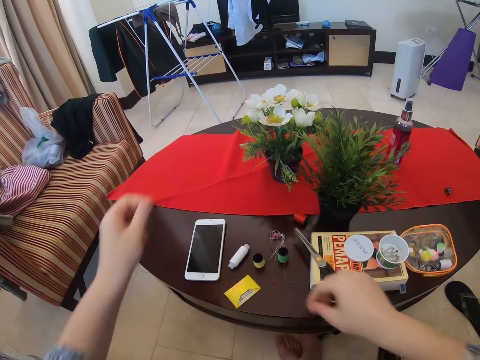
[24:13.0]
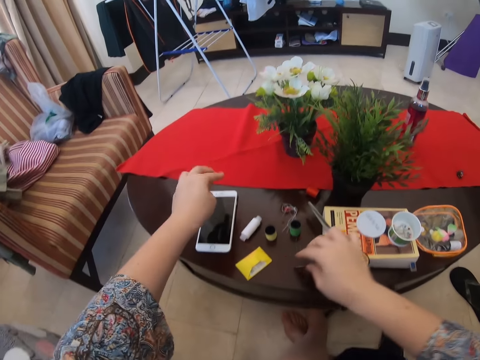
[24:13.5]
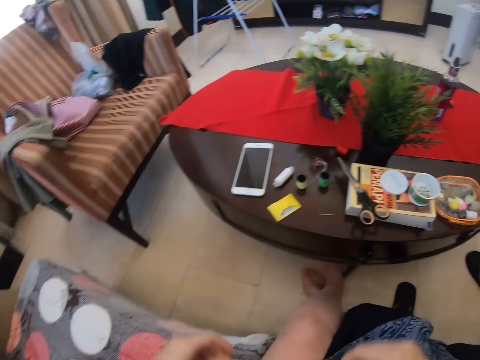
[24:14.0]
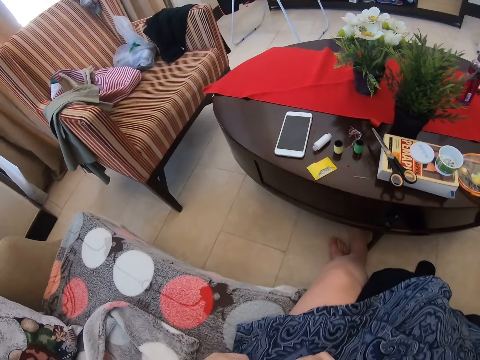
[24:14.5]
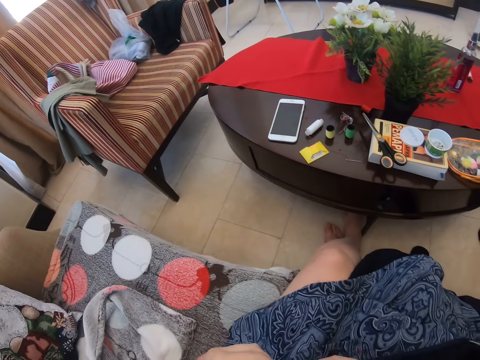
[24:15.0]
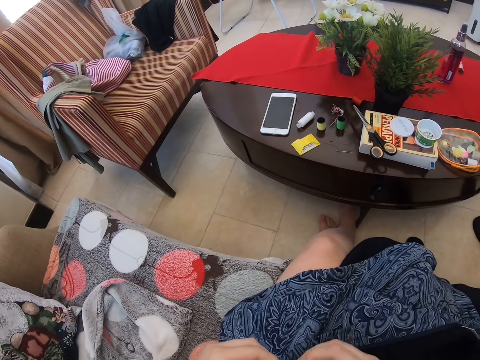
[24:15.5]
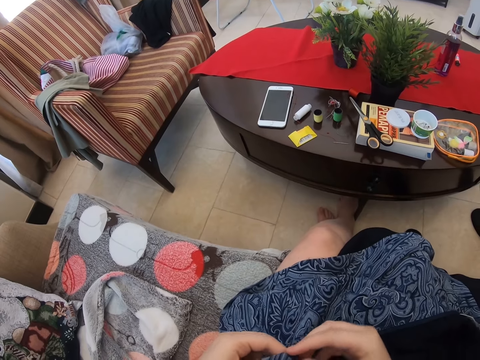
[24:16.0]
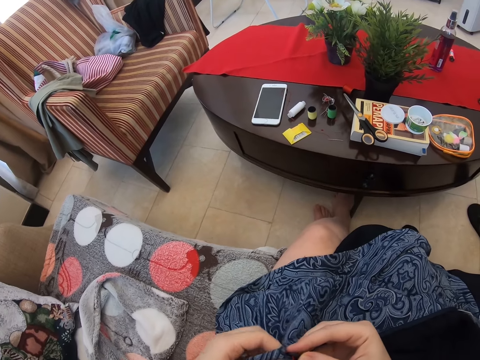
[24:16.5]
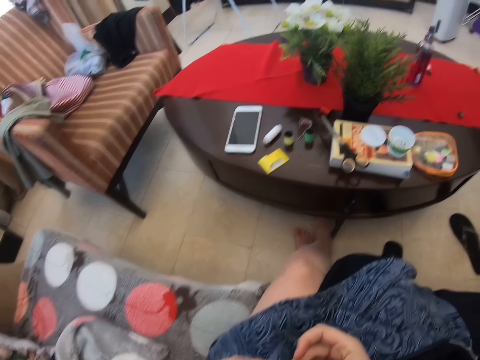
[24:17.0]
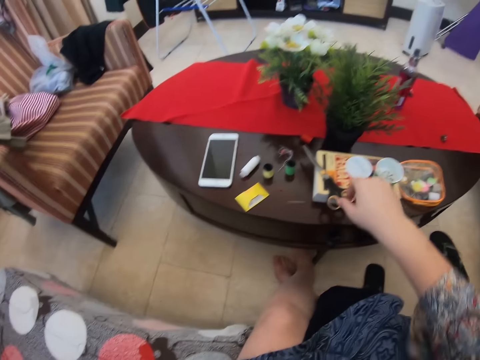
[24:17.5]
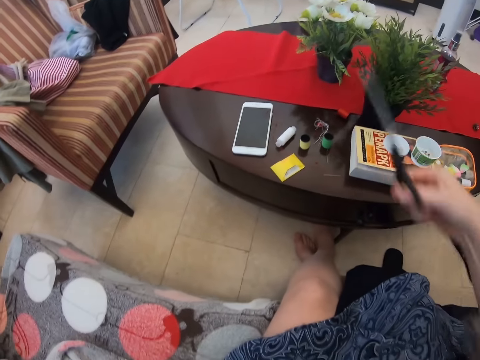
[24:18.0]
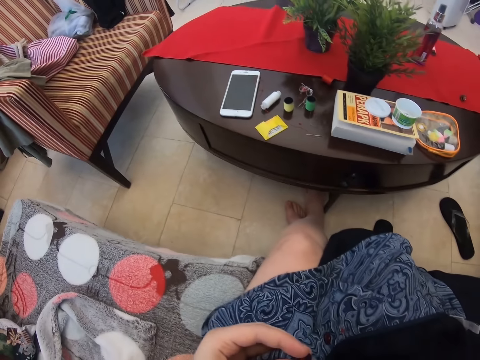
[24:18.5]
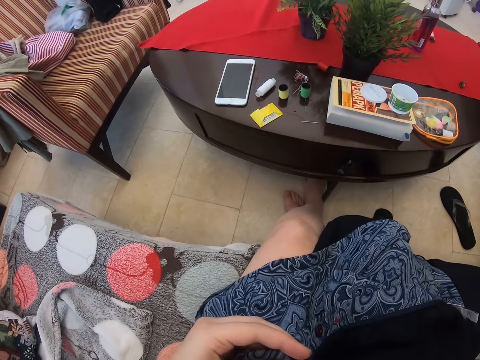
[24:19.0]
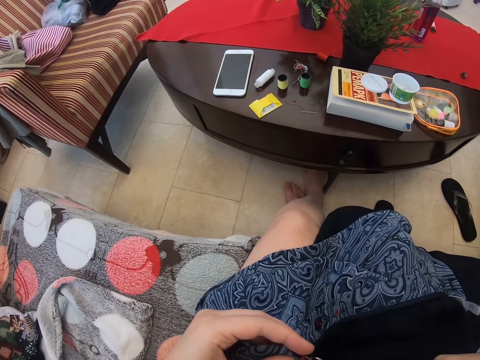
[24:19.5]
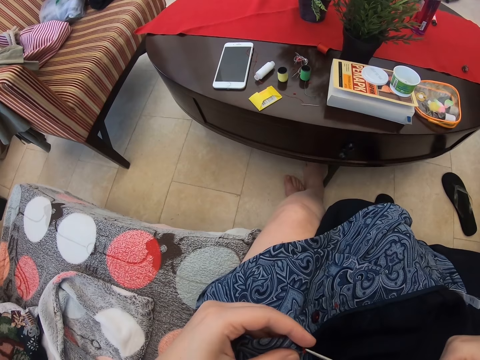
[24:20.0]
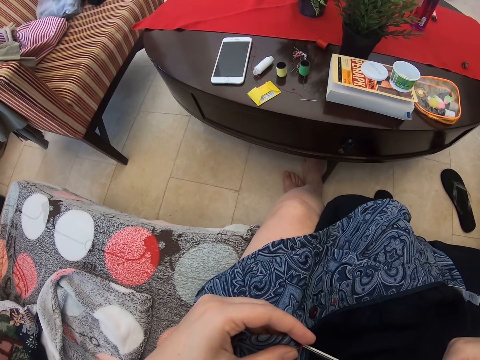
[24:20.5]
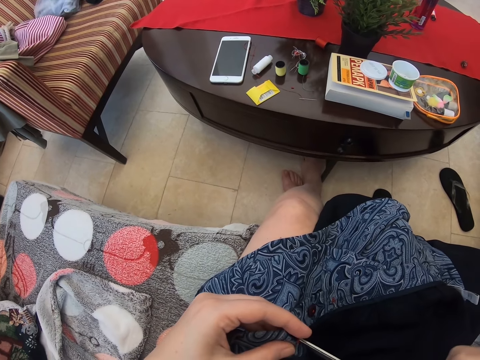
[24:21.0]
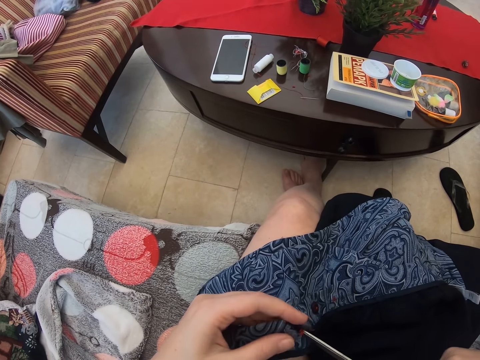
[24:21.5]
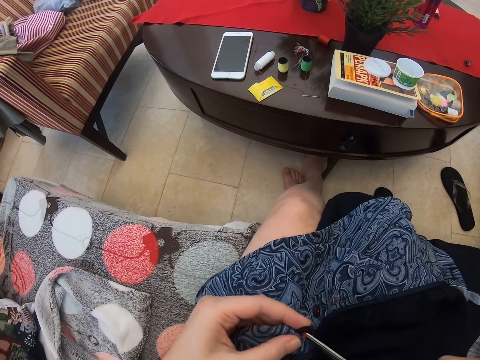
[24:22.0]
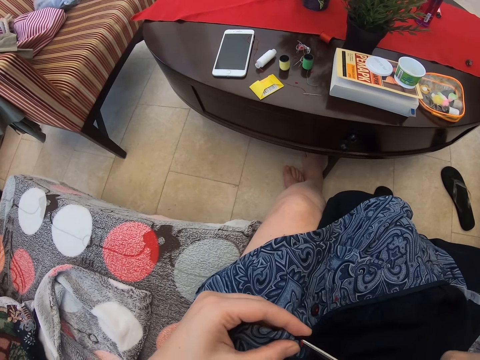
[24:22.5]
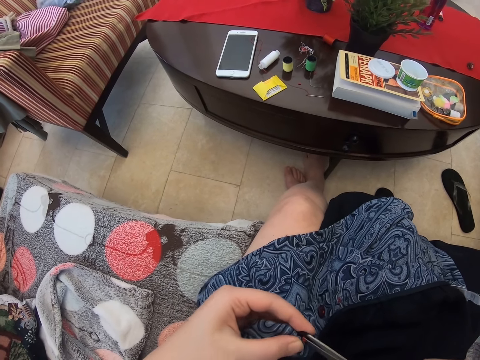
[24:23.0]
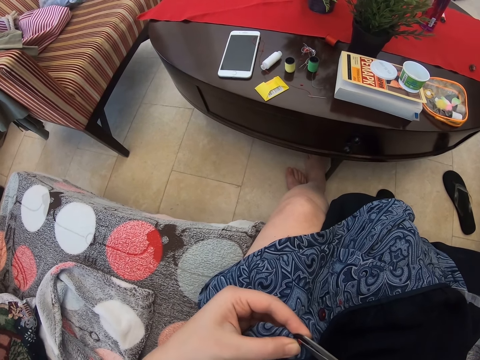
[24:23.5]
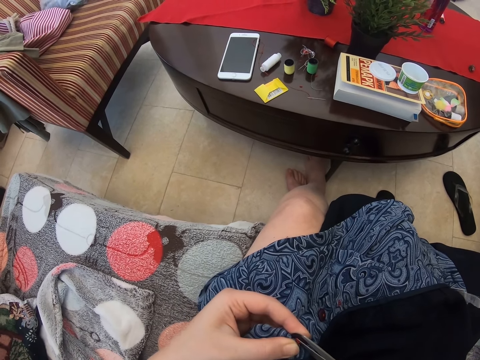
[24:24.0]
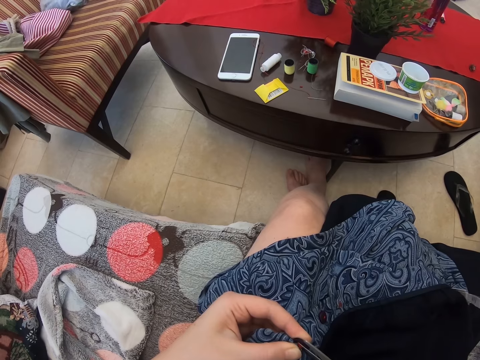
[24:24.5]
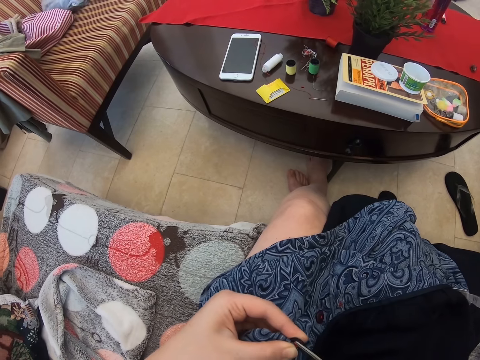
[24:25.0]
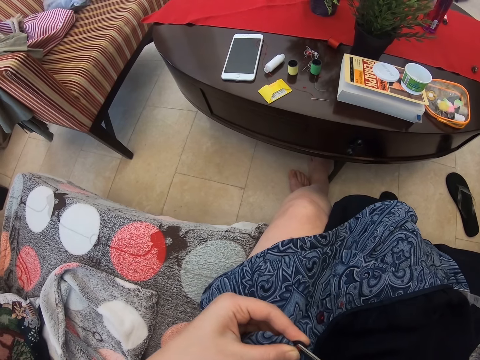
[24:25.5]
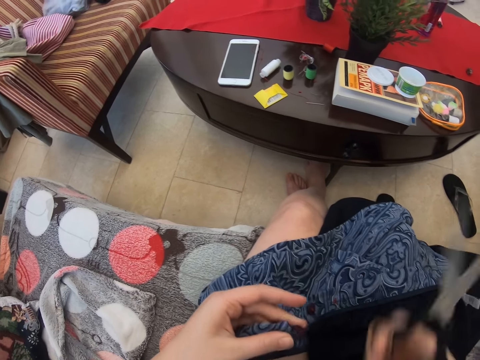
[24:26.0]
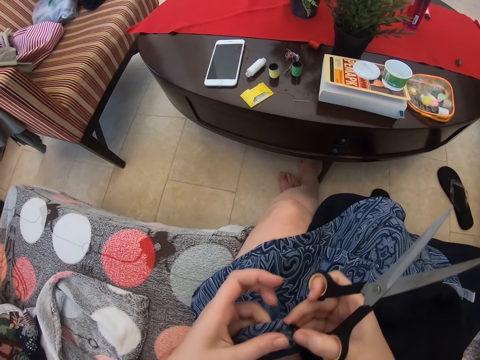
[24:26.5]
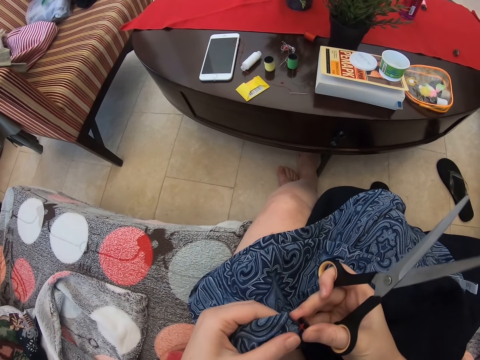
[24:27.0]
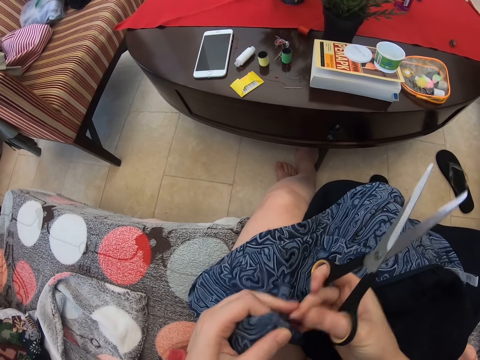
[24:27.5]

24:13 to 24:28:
The camera wearer puts a needle on the table. They put down the thread. They touch the button on the cloth. They take the scissors. They cut the thread.

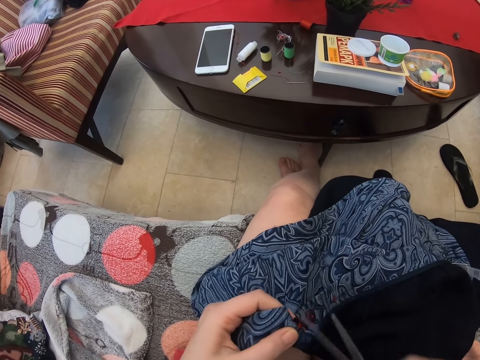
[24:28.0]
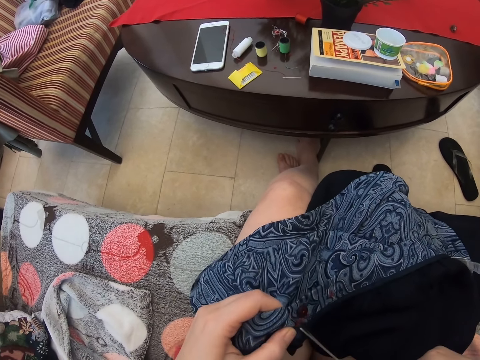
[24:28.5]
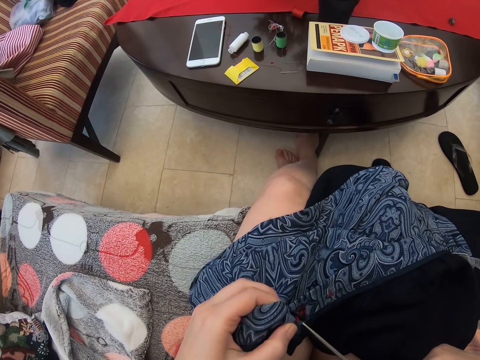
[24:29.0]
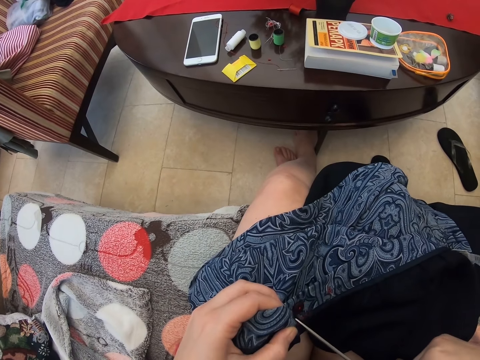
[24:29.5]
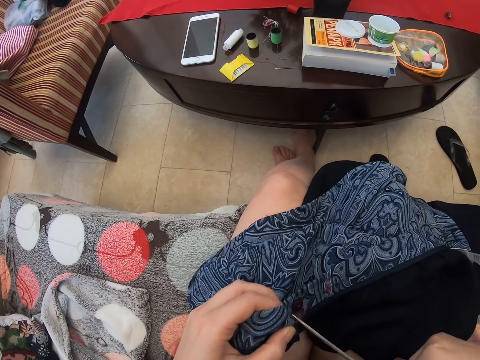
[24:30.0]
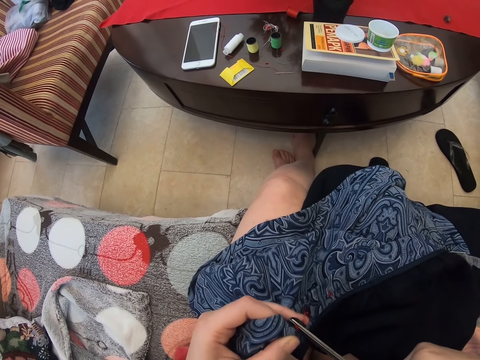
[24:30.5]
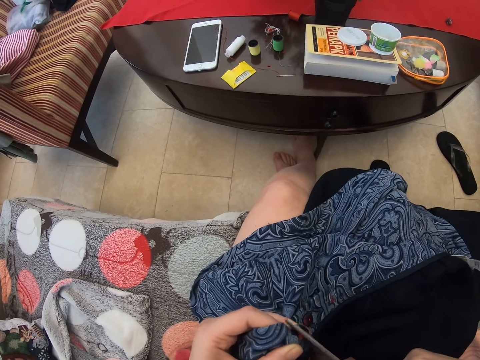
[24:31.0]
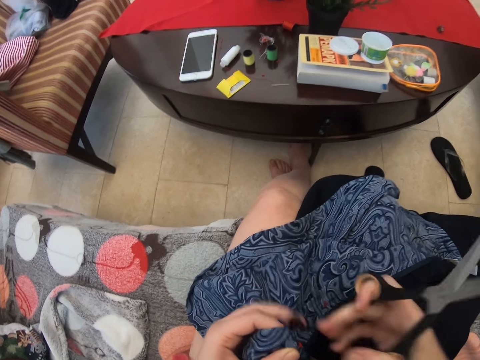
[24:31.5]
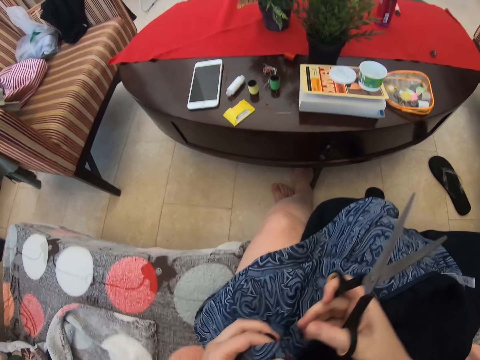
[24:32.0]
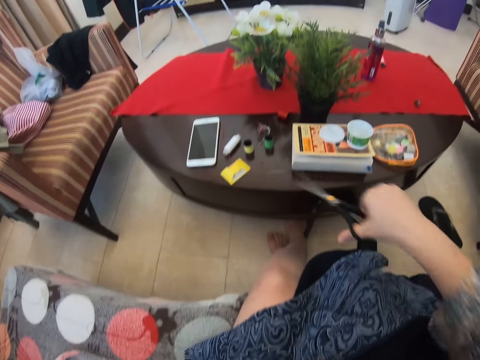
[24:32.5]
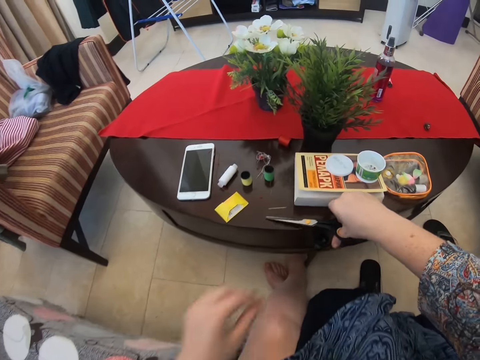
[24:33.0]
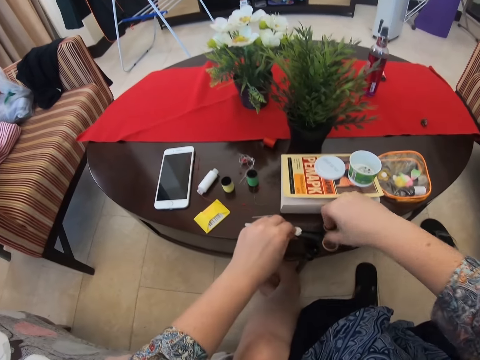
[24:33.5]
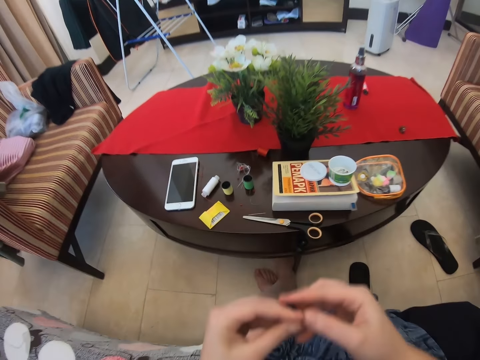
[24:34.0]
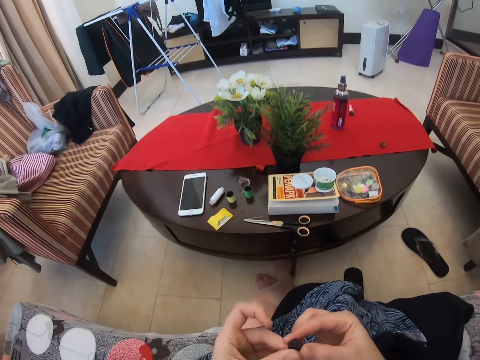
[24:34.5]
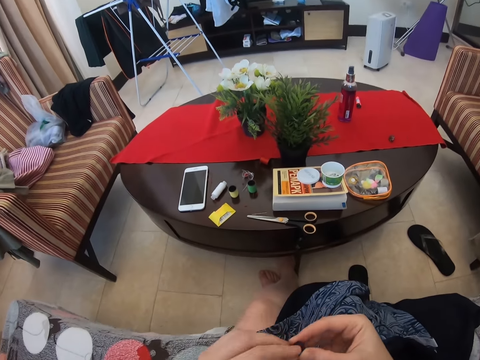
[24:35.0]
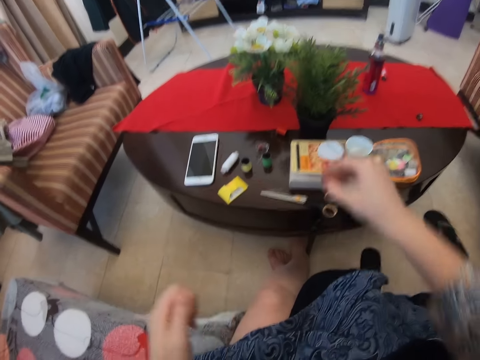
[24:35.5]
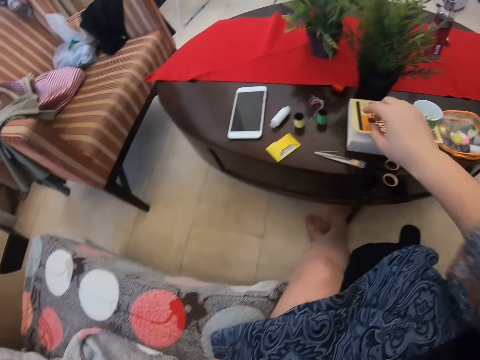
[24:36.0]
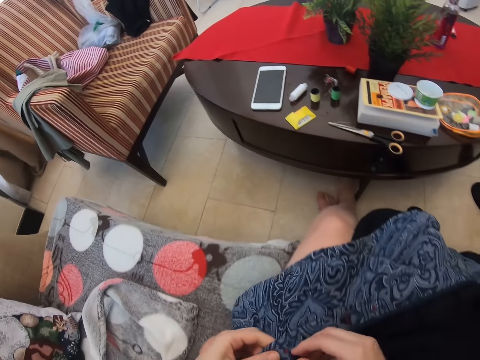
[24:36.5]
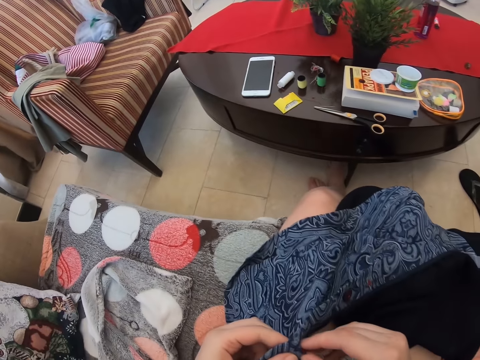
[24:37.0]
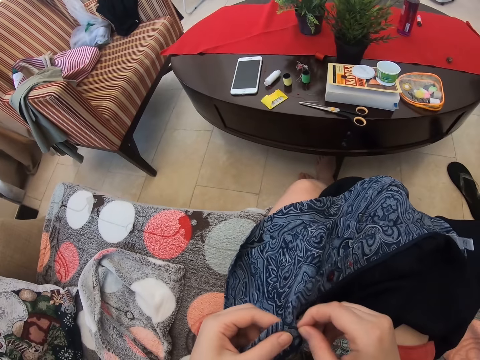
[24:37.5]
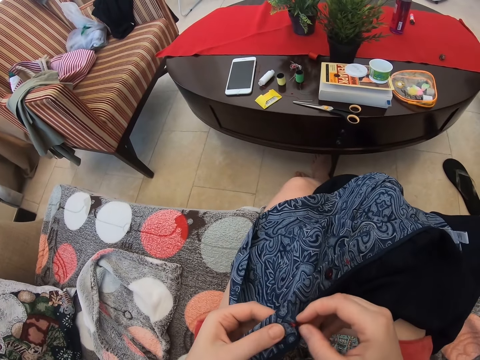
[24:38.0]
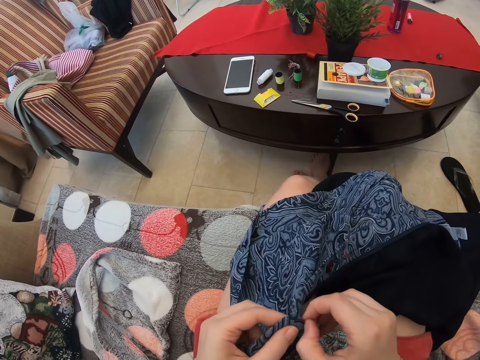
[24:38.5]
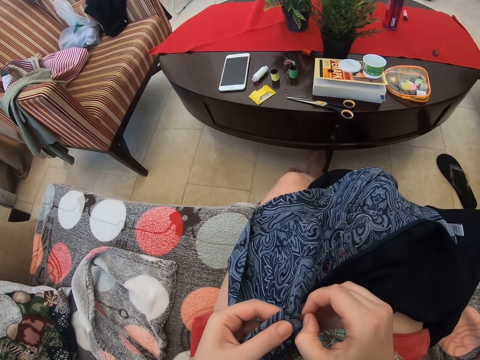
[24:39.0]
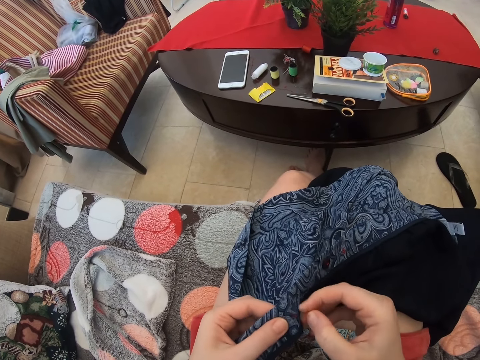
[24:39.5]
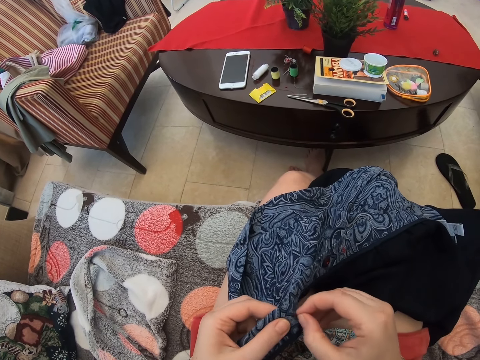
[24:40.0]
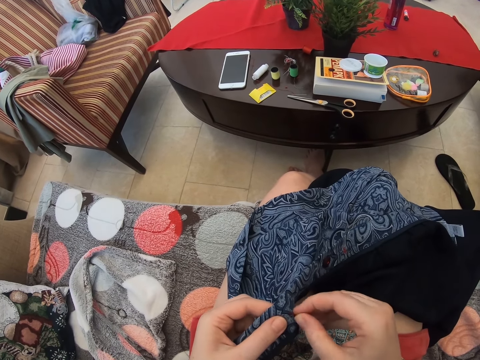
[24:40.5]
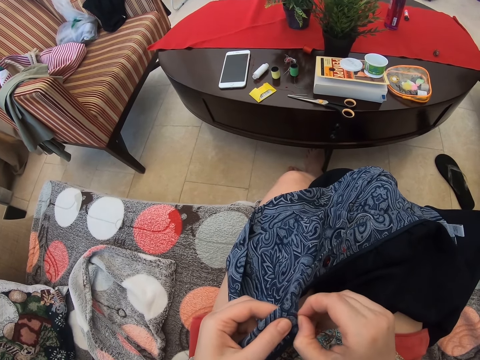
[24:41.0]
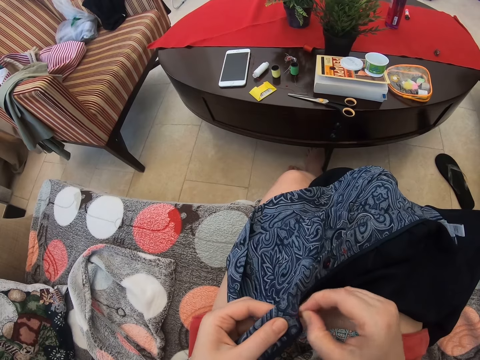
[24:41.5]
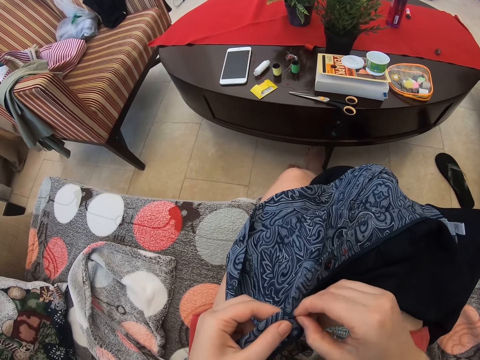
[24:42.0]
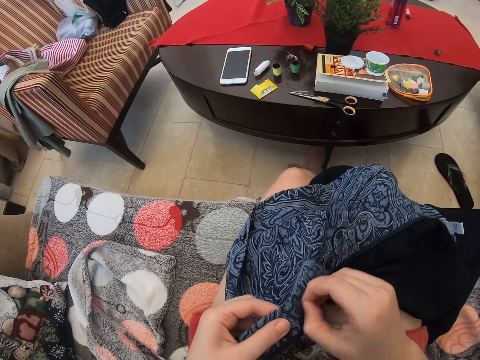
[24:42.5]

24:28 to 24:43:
The camera wearer removes cloth buttons. They put the scissors on the table. They put the cloth button on the table. They pull the thread. They remove the string on the cloth with the right hand.
